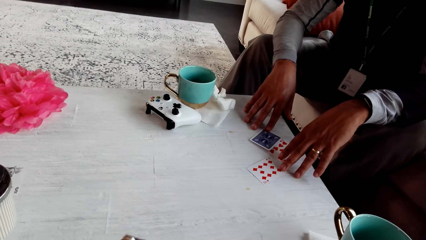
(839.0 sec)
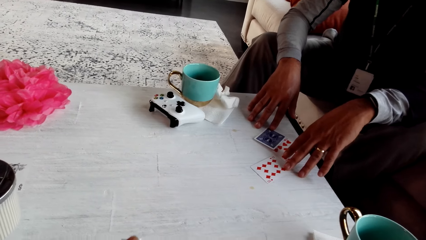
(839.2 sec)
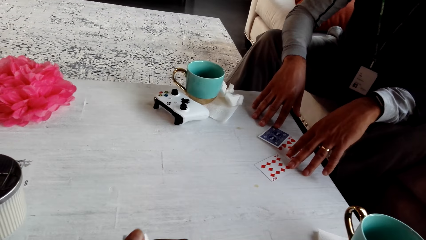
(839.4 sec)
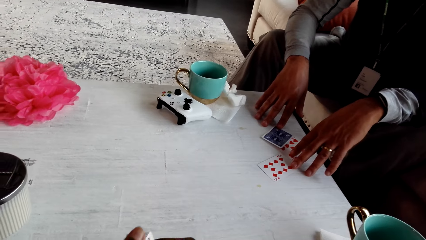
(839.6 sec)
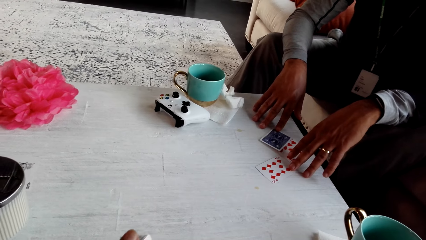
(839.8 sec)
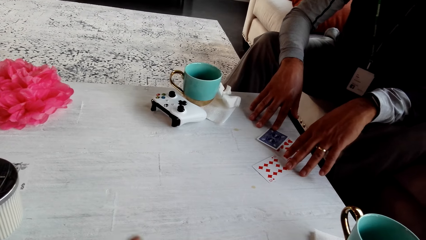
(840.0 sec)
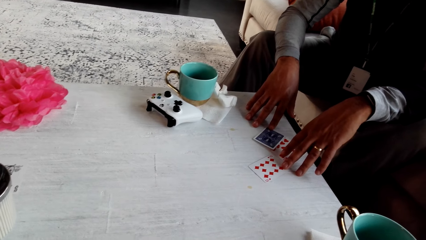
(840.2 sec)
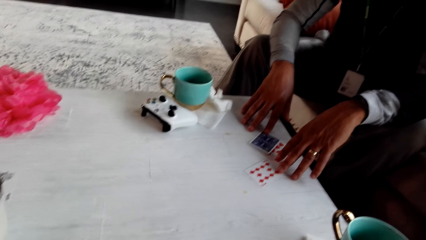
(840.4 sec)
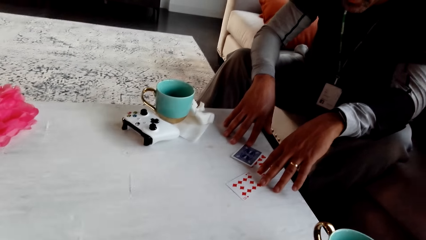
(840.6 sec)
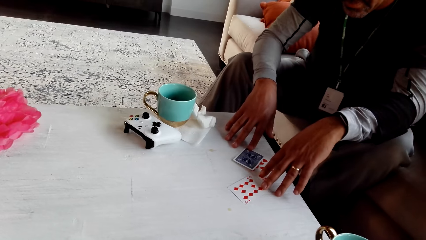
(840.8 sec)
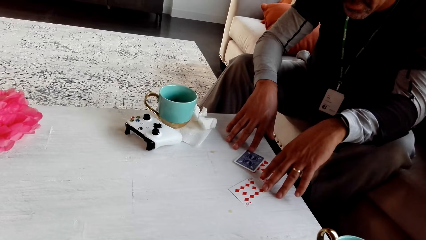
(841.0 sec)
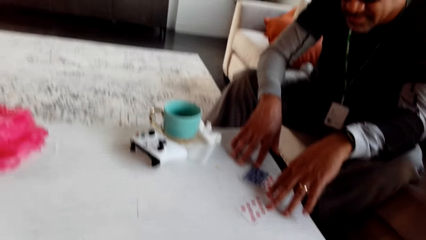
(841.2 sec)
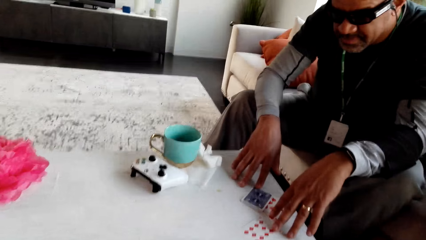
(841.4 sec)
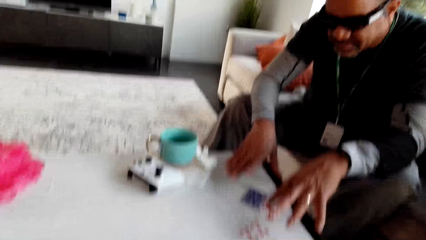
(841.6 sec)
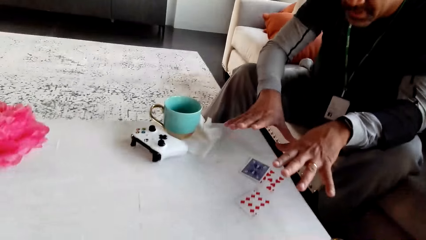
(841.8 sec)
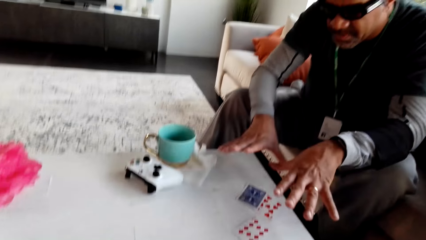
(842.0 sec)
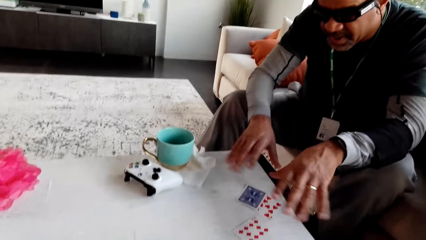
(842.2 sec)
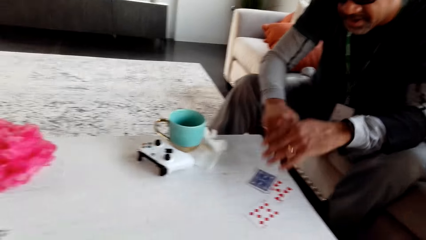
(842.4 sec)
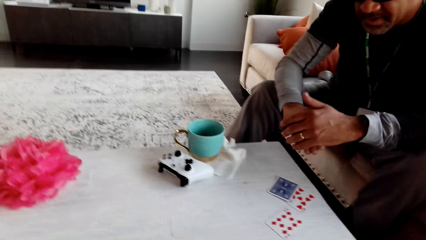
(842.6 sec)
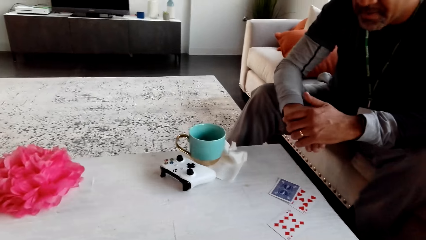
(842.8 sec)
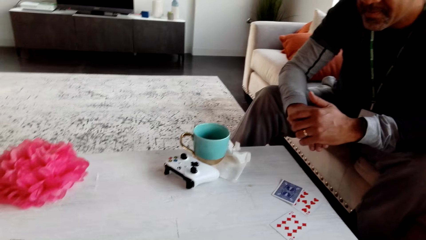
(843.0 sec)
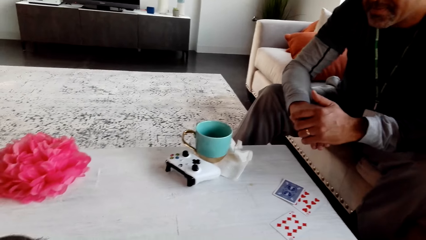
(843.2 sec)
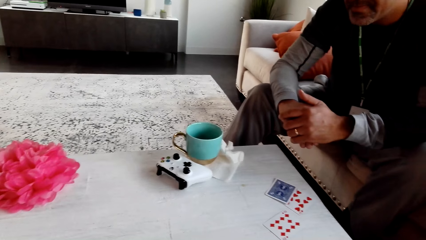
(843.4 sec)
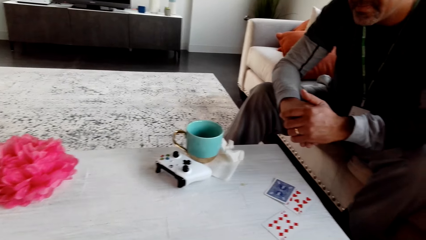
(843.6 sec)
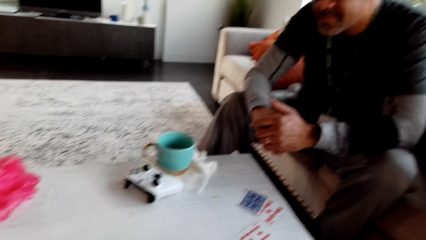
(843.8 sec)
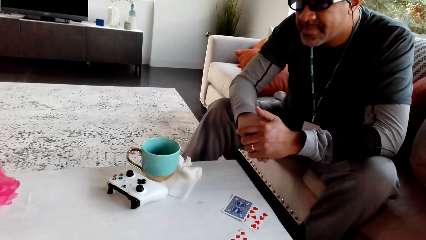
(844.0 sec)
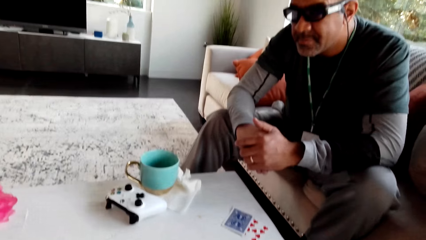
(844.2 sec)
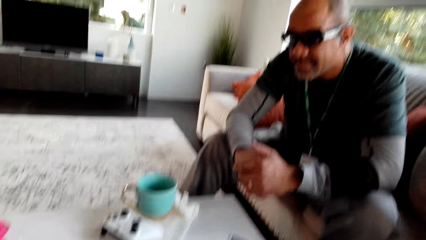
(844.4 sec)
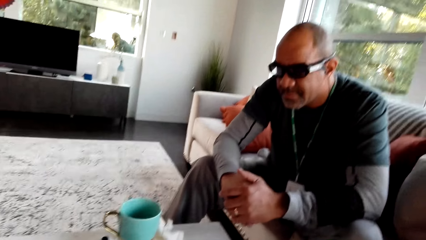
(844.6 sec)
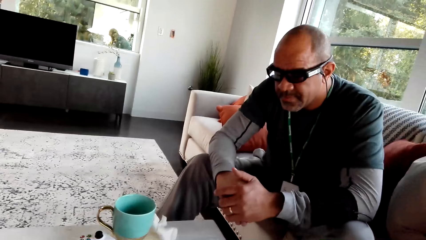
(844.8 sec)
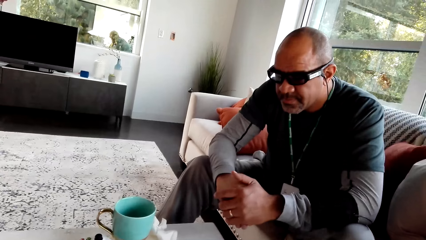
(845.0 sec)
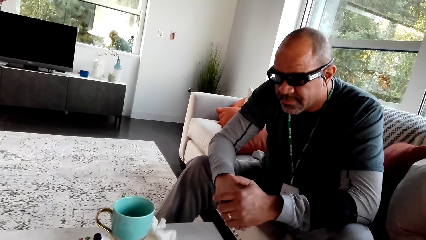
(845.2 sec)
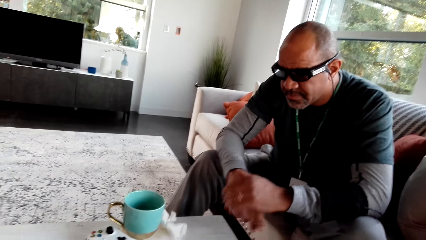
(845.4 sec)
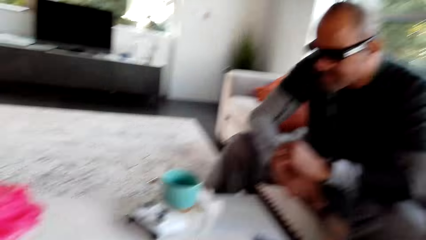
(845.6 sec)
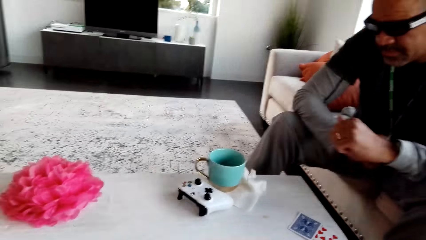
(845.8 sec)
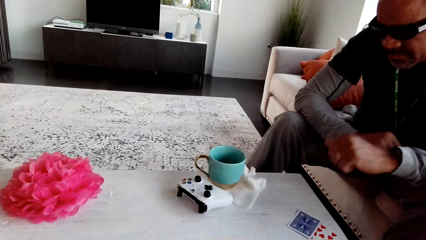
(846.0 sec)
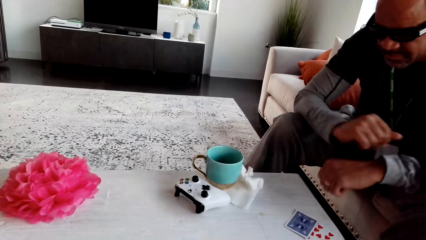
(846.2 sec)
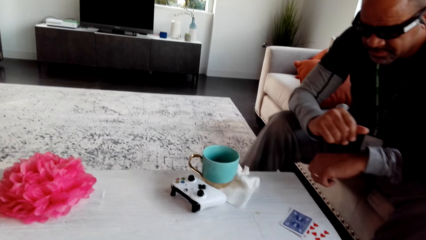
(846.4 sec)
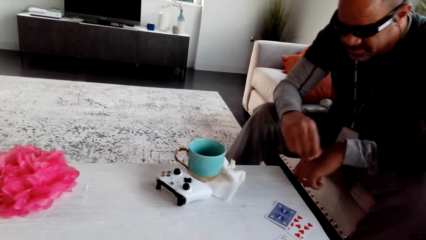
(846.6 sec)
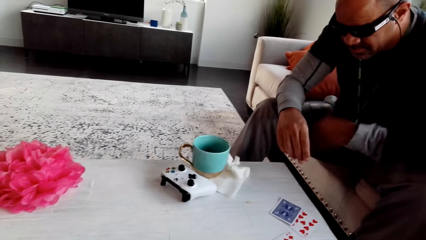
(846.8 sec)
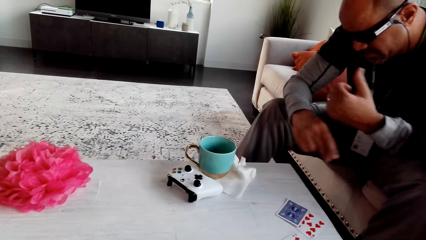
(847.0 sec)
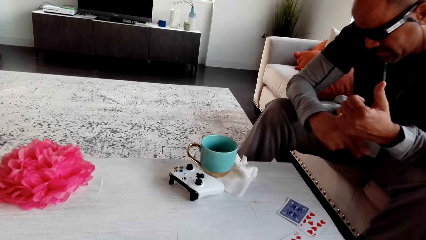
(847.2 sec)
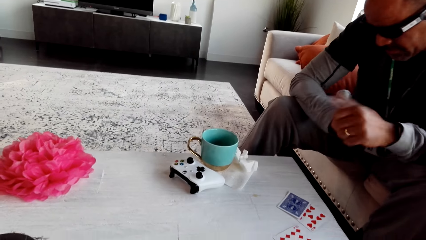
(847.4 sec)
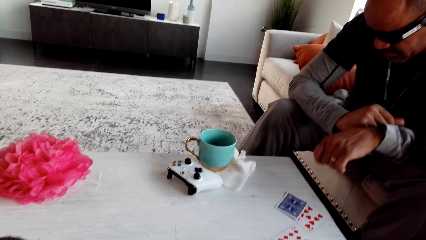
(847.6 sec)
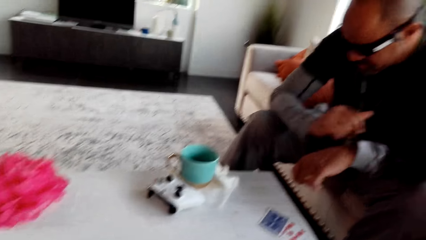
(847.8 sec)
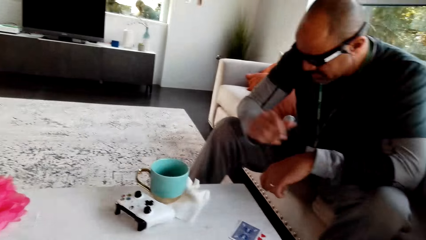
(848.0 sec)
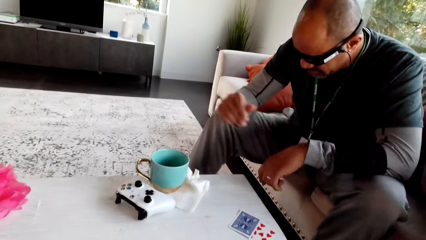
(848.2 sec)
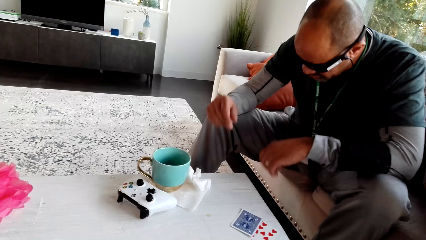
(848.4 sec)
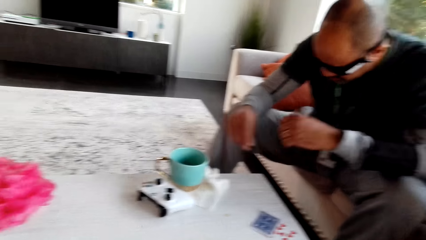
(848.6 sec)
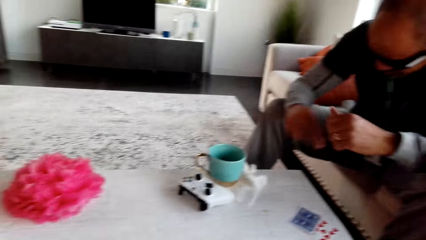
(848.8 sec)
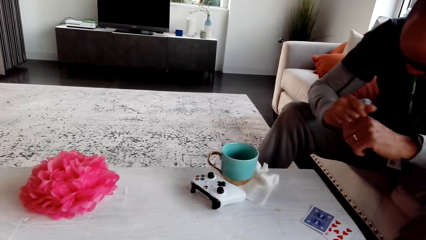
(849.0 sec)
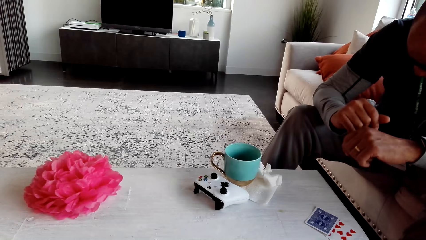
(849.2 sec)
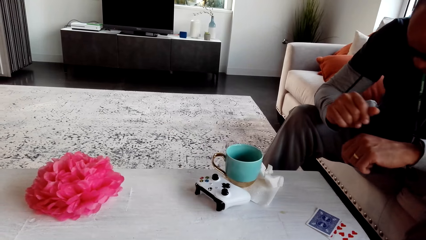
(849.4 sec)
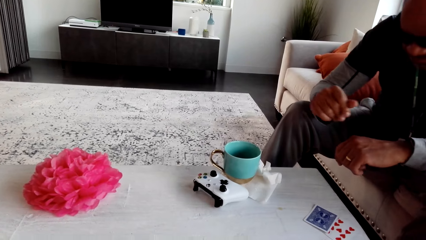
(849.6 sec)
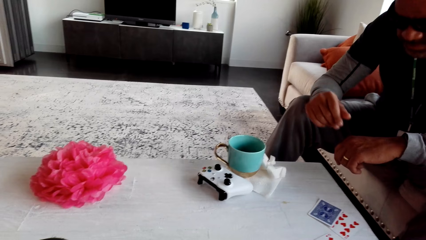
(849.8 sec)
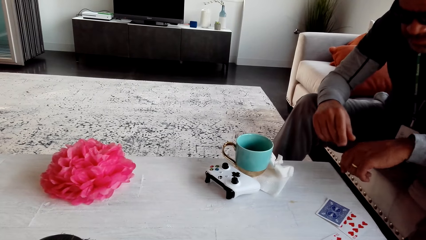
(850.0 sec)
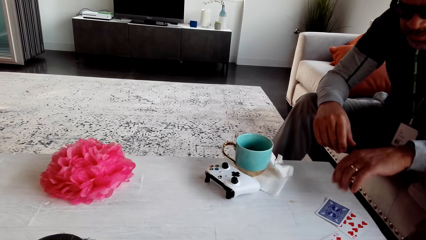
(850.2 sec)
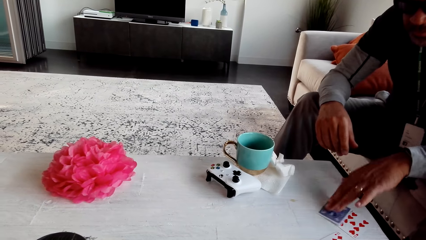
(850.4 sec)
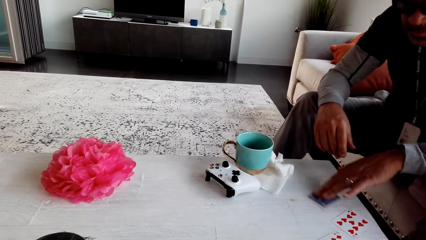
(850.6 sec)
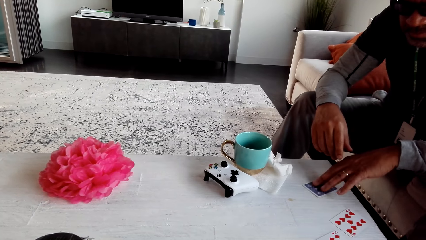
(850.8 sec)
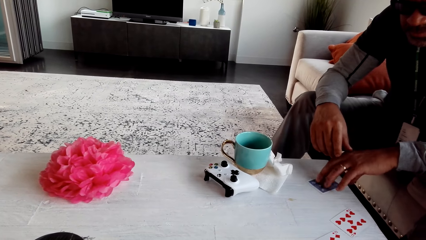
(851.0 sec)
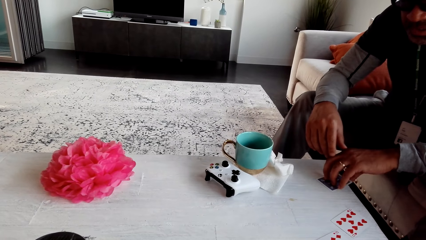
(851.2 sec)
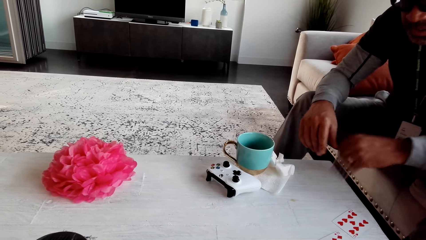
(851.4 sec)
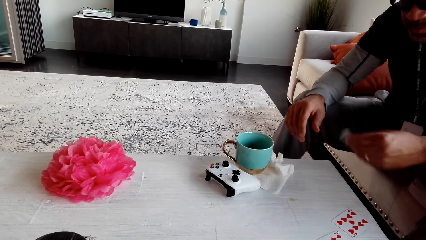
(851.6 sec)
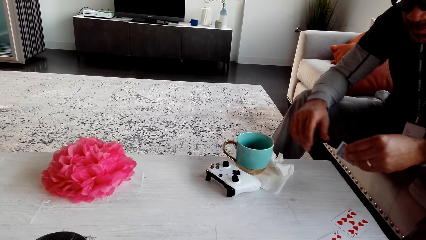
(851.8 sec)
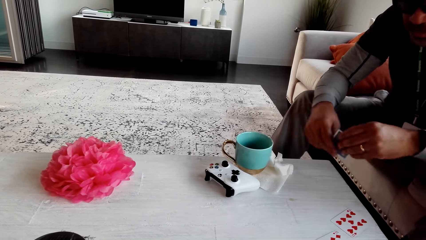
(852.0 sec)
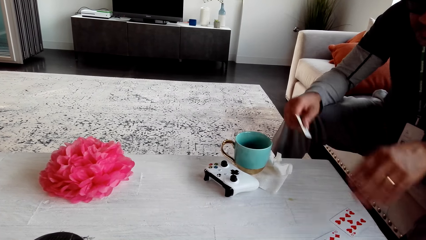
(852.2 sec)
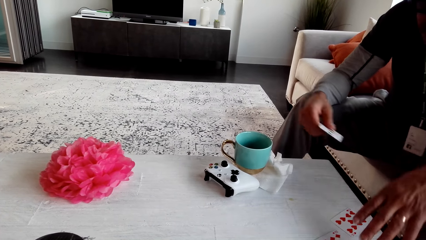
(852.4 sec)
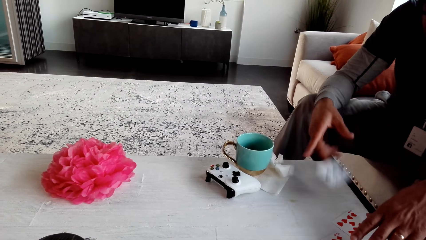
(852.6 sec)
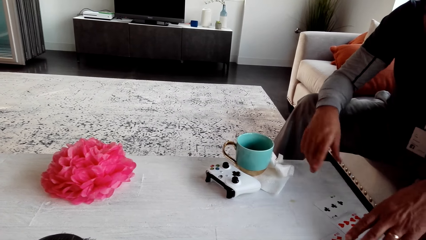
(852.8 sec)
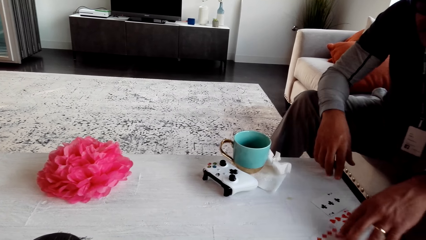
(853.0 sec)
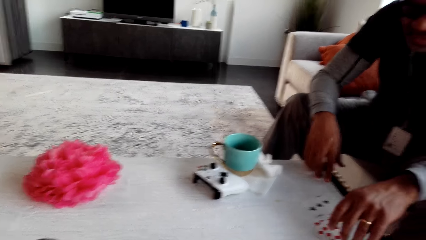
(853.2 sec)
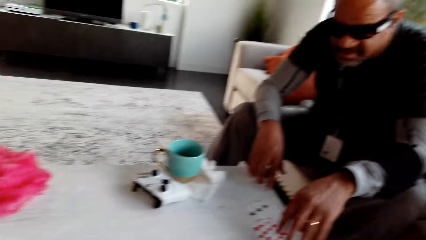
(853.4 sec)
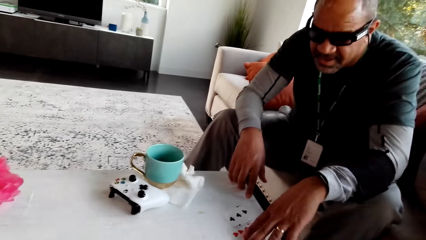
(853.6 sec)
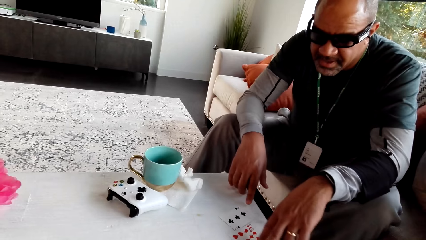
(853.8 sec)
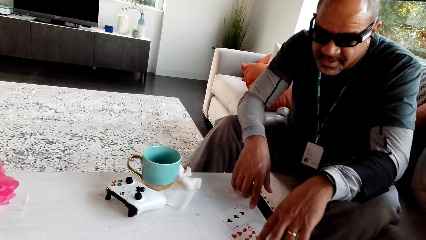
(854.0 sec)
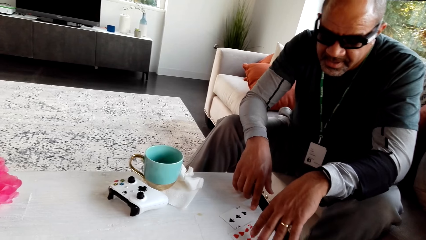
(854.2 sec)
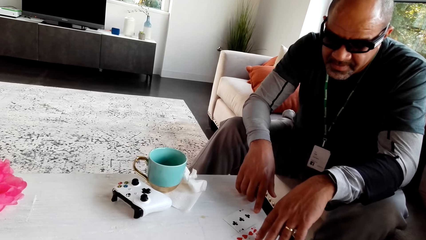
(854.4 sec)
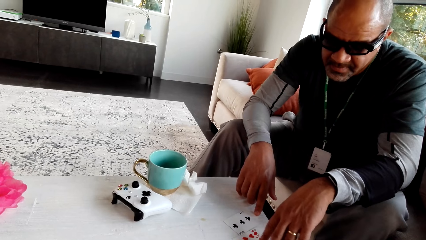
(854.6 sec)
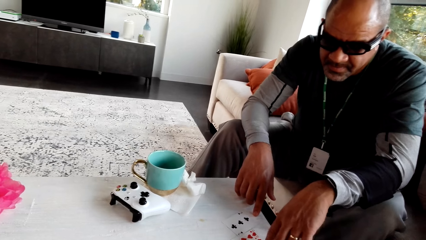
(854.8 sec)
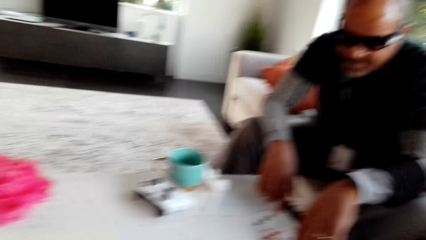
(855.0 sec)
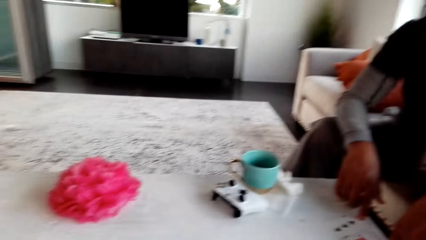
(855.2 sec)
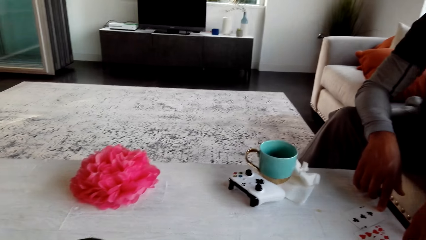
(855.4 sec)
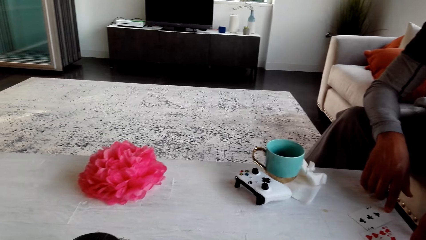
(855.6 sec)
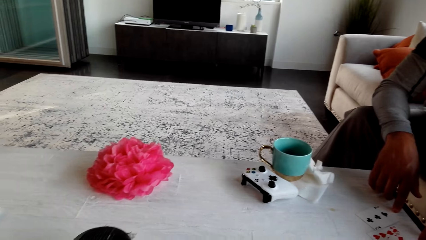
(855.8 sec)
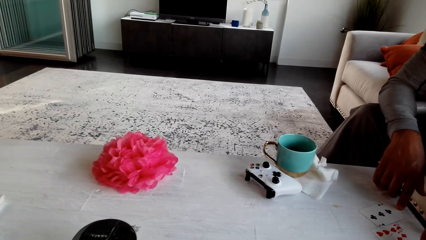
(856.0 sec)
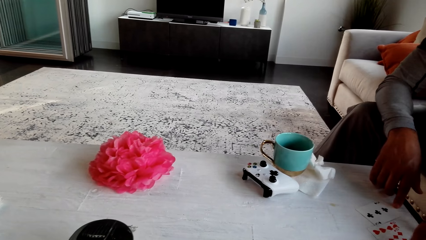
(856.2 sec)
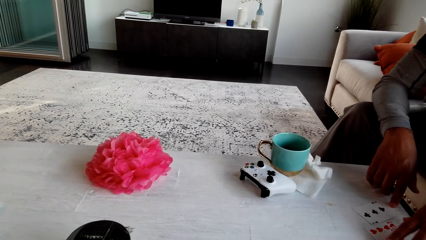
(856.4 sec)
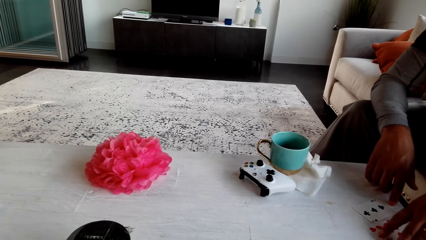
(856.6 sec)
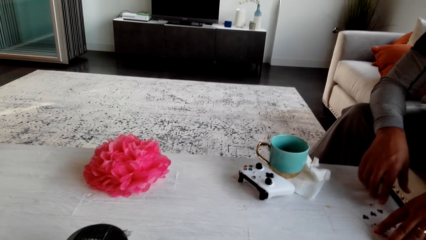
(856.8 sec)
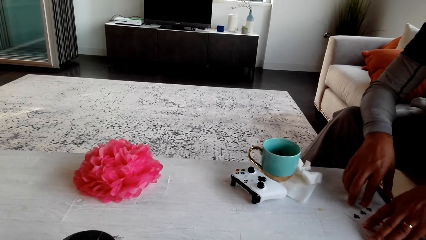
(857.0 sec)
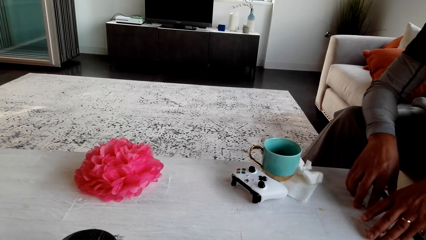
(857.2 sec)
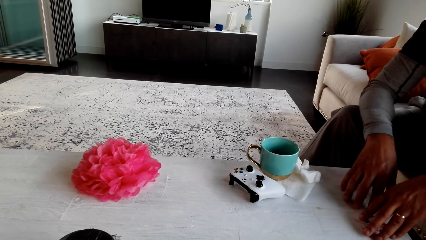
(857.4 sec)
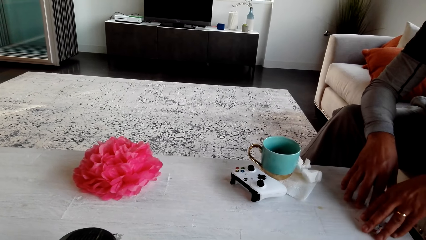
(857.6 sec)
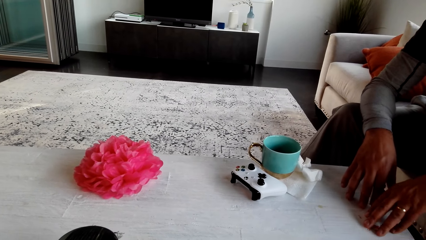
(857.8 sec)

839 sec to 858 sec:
The camera wearer looks around. They stare at a man. The man dances along and snaps his fingers. The camera wearer picks up a play card from the table. The man takes a card. The camera wearer places the play card on the table. The man places the card on the table. The camera wearer stares at the man. They stare at the table and look around.
